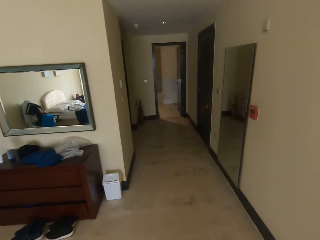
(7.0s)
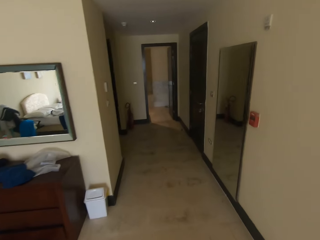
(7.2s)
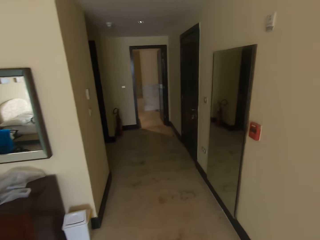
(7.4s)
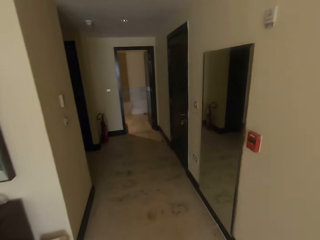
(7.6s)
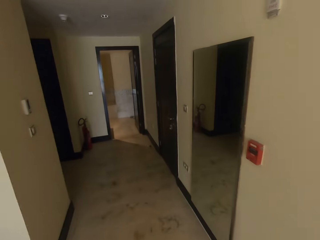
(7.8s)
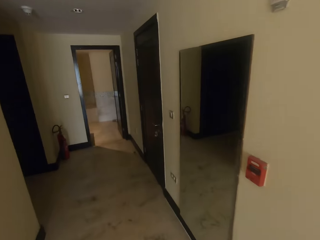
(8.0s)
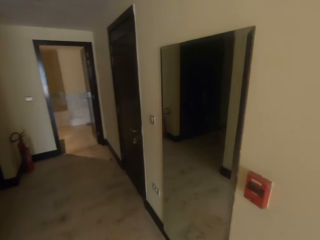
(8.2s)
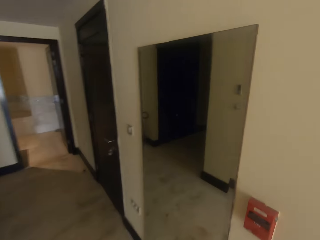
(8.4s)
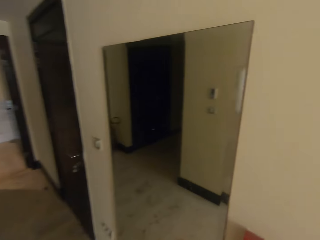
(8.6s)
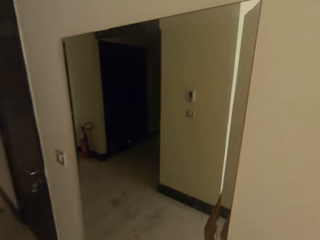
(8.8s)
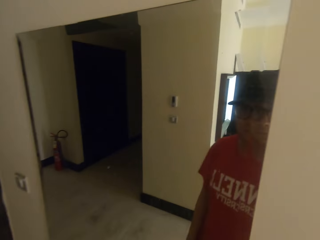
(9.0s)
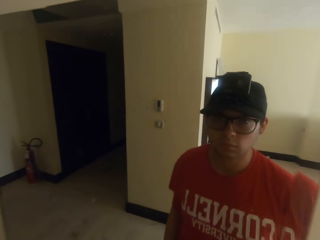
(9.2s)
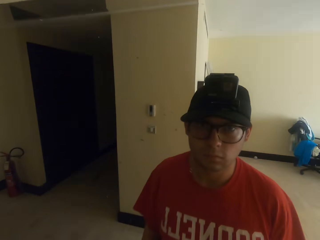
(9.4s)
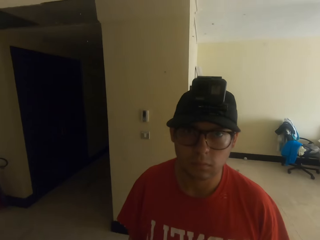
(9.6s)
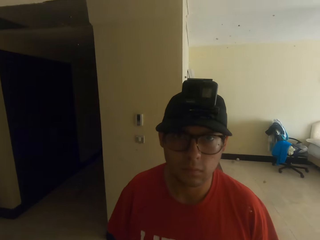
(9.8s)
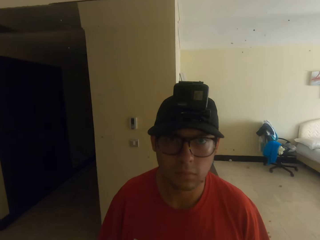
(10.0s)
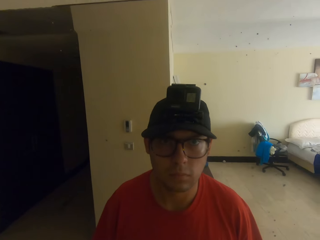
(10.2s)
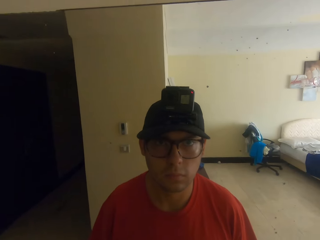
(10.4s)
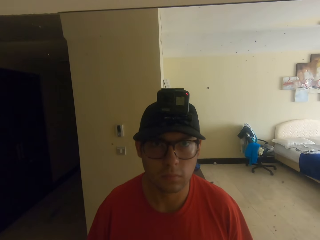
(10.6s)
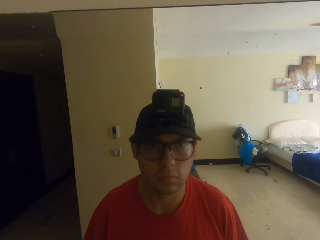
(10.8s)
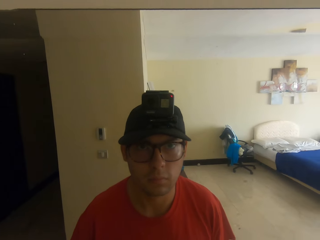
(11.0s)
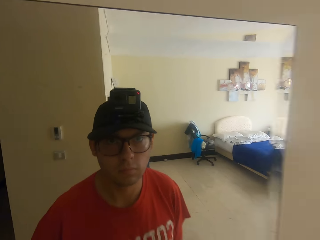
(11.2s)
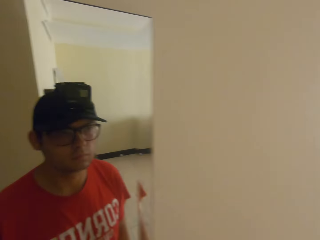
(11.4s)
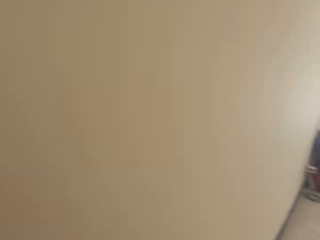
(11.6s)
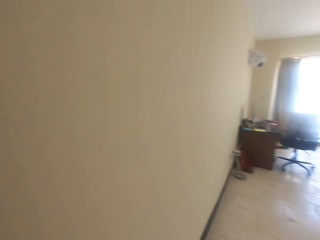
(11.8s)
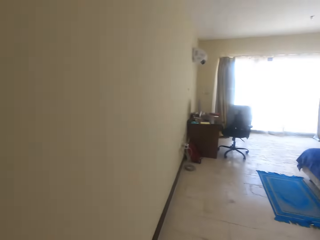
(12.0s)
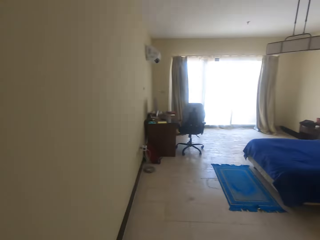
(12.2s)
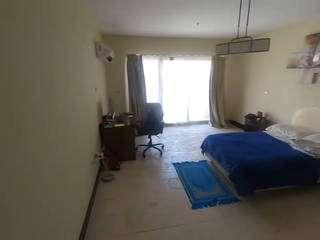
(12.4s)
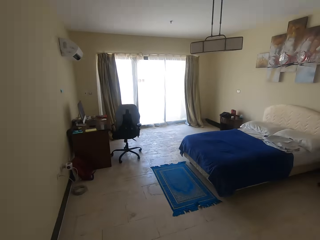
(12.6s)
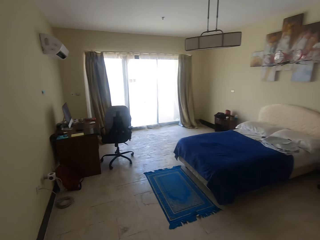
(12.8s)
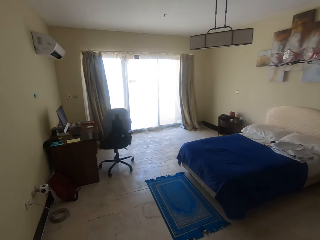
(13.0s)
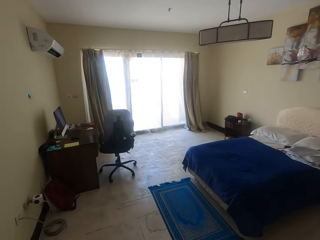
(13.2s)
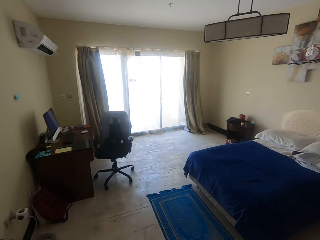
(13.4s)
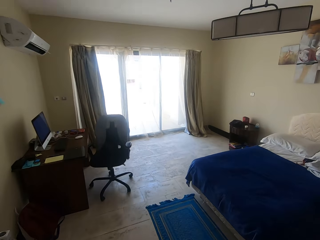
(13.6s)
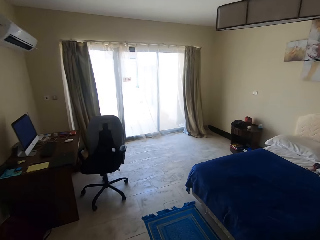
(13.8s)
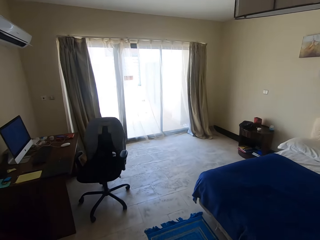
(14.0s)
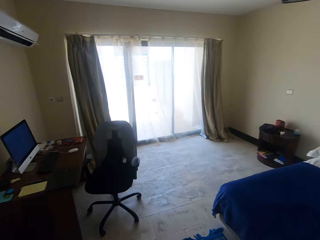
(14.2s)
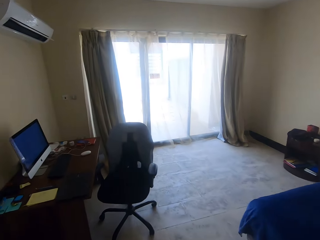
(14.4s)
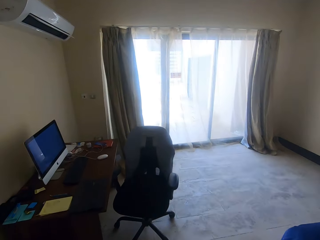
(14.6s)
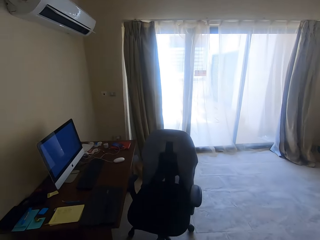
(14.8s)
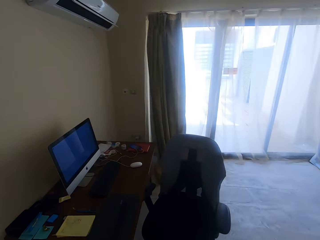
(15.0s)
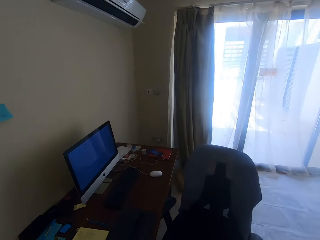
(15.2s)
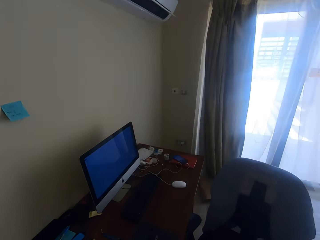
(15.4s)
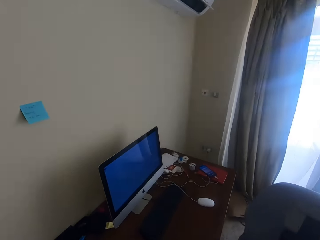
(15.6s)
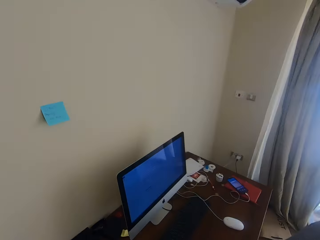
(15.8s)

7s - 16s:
The camera wearer looks at himself on the mirror. They walk in the room.

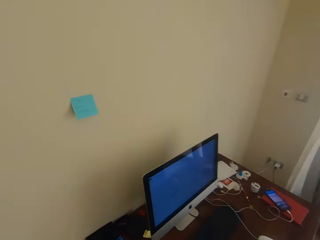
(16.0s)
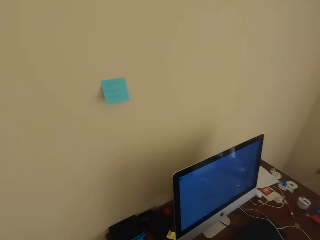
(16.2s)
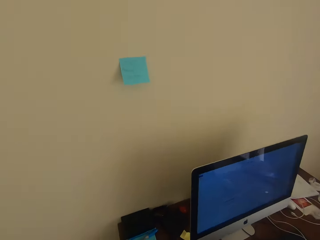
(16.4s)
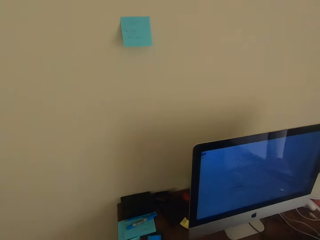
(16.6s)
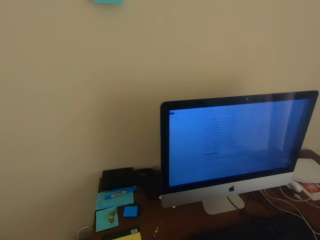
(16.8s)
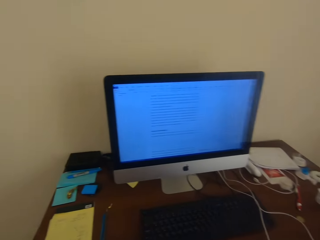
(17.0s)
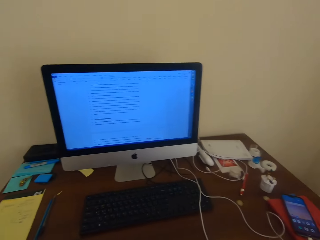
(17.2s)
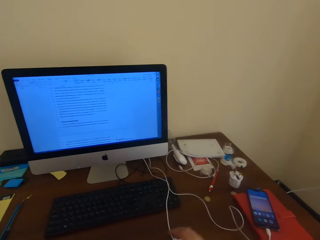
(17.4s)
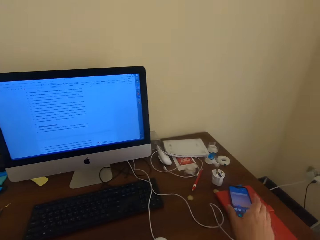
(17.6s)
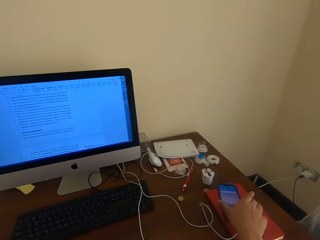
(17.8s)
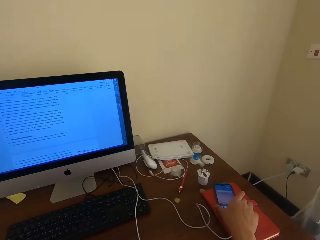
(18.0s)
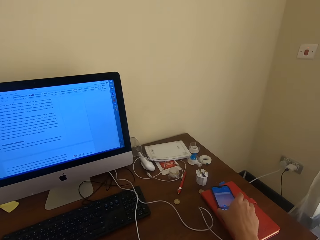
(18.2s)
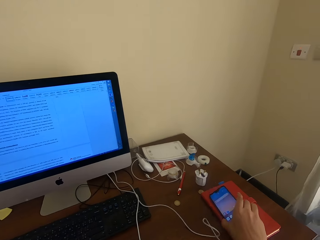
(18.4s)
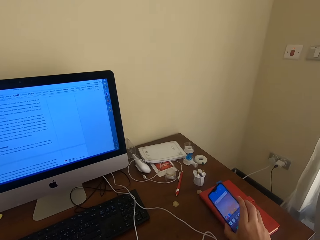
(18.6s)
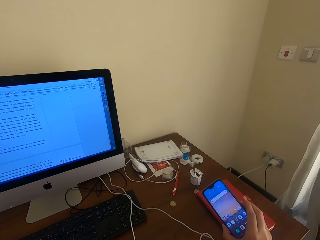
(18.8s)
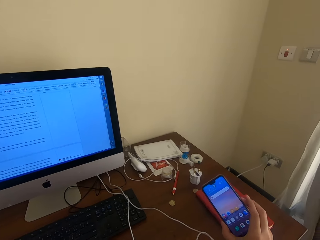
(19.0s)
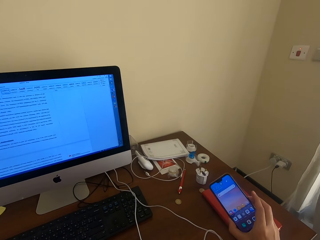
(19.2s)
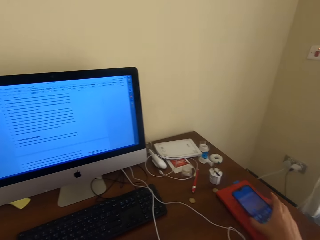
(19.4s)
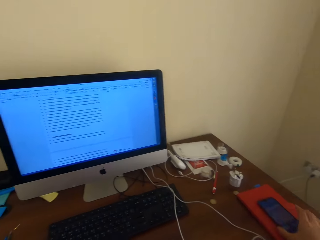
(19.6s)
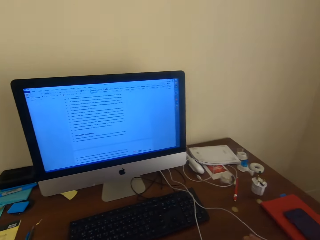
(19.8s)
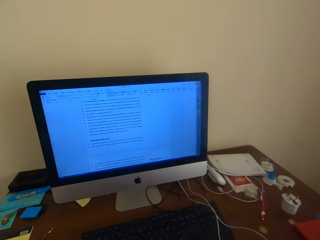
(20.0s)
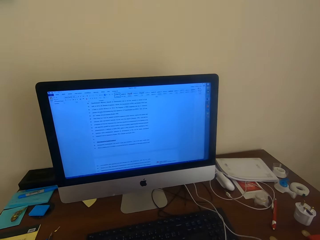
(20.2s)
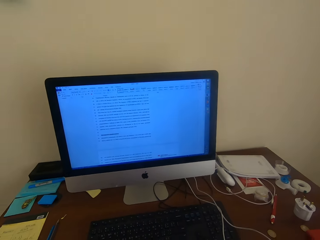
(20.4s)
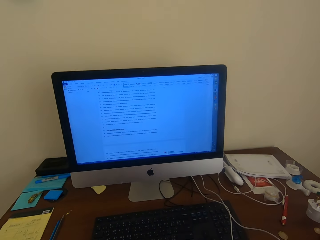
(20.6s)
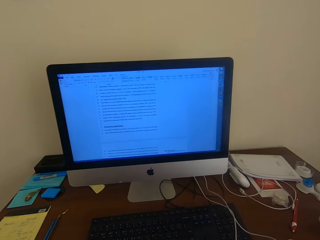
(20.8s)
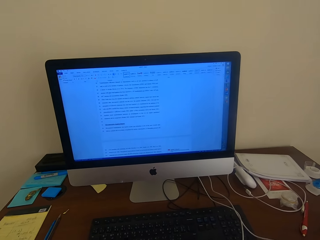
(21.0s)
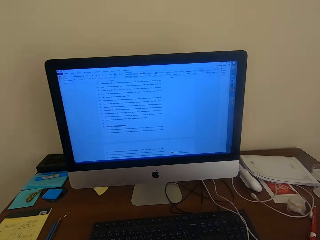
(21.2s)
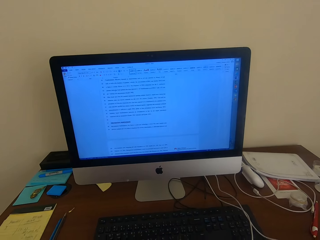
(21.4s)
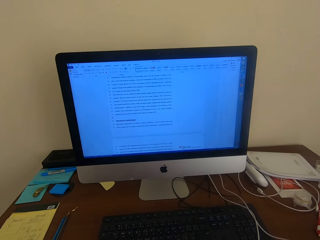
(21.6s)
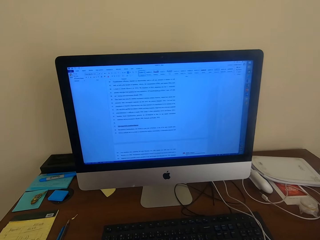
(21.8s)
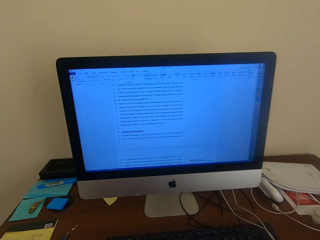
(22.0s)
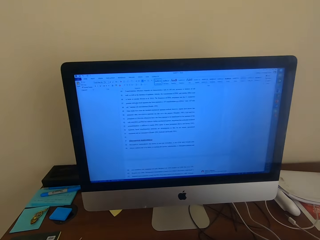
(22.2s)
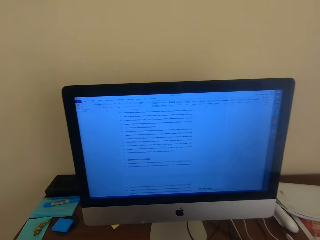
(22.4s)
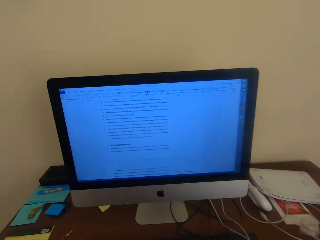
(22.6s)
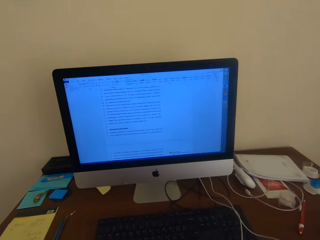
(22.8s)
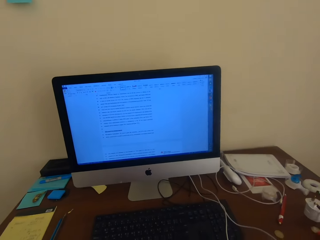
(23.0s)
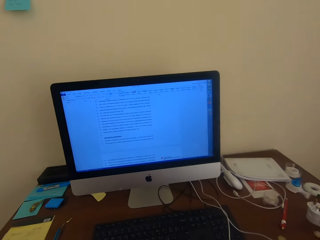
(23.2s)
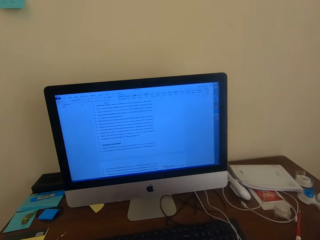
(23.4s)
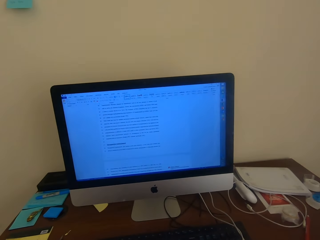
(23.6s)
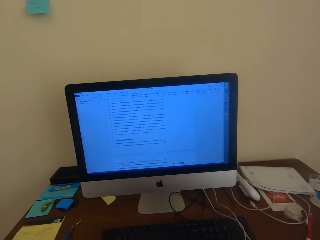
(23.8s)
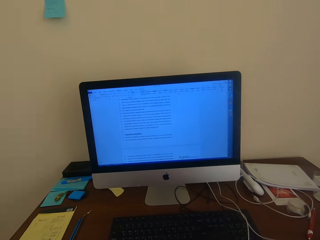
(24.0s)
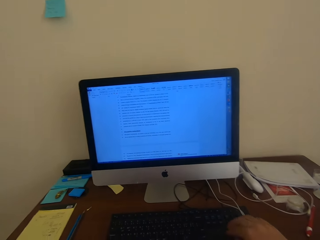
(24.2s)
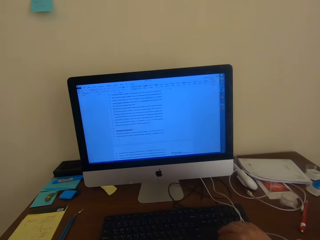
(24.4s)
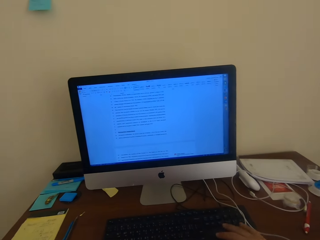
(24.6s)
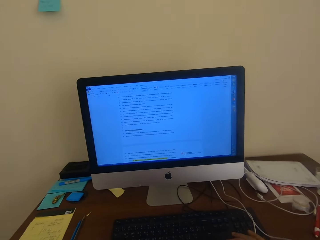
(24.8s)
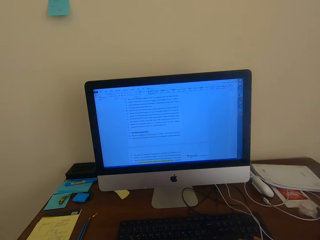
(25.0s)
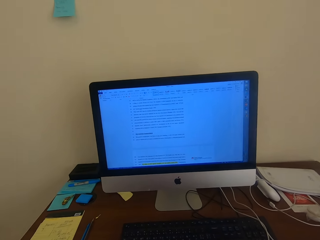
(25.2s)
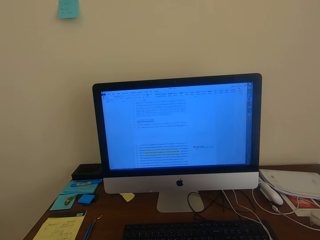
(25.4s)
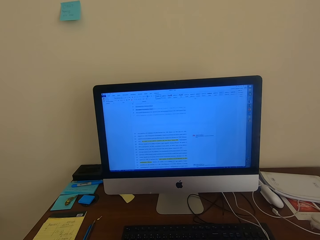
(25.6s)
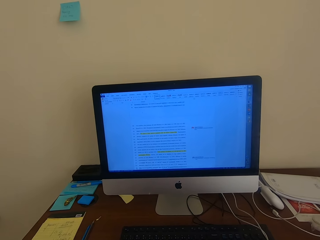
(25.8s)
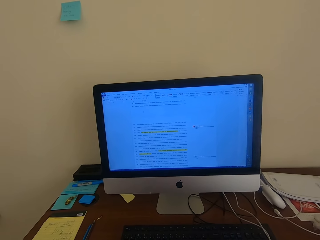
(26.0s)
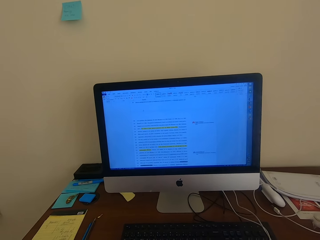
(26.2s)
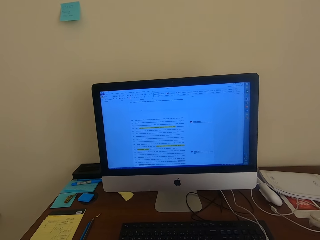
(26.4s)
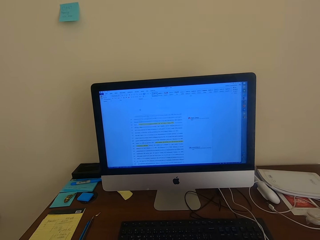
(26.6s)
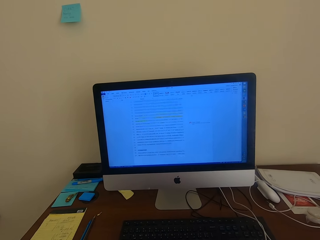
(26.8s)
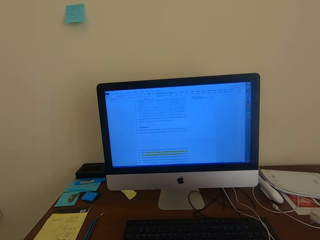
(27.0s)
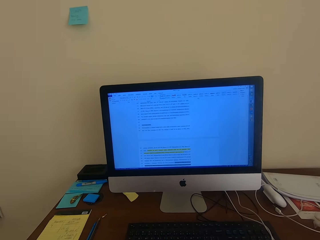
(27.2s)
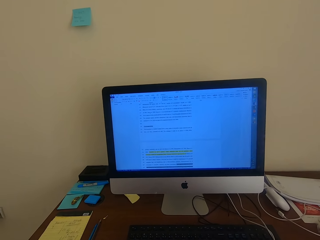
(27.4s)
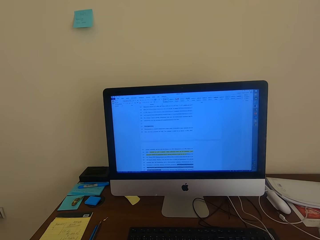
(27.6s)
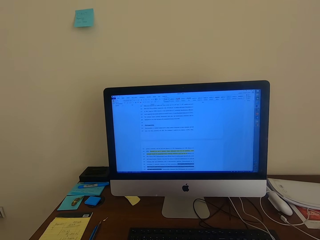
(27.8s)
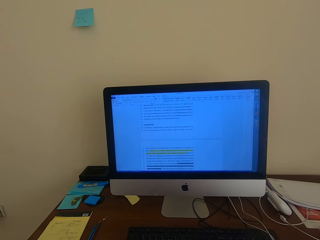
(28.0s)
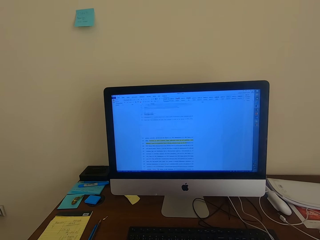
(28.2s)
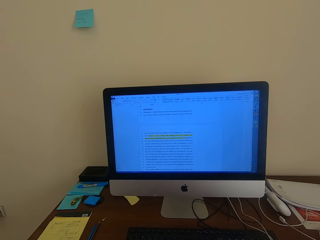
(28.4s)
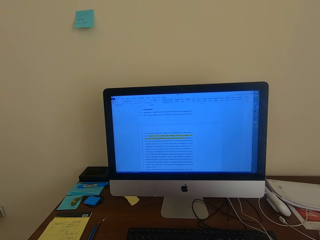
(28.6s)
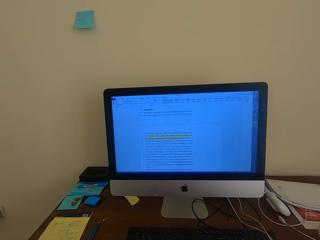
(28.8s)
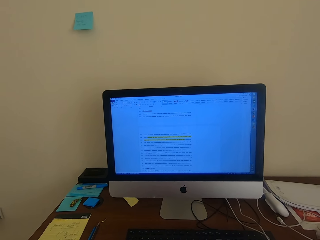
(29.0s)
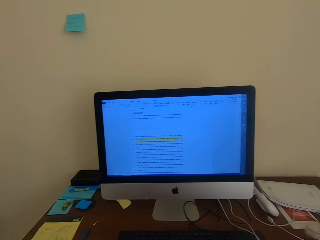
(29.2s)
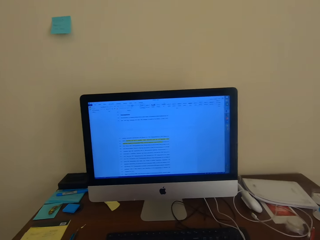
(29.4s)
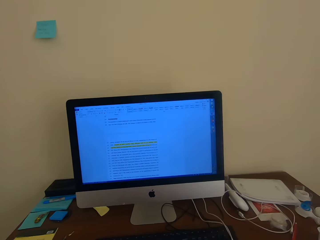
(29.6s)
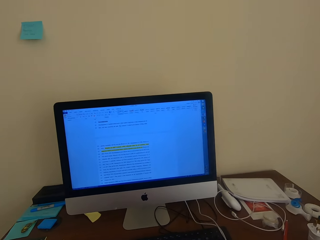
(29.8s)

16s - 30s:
The camera wearer sits on the chair. They pick up the phone, look at the phone and place the phone on the book. They look at the monitor. They scroll the mouse. They press the keyboard.
